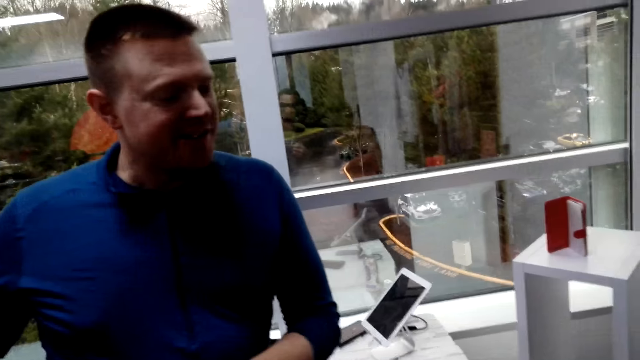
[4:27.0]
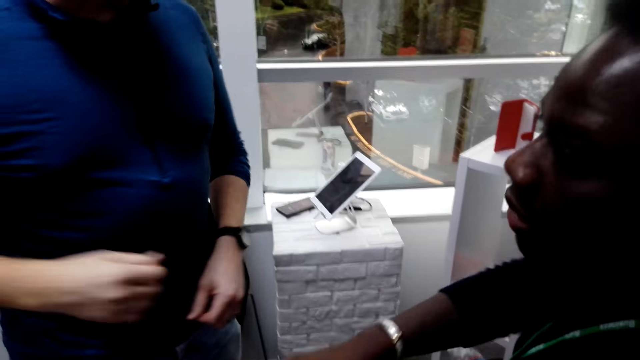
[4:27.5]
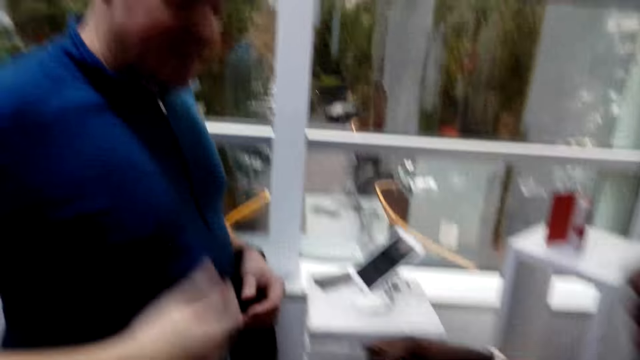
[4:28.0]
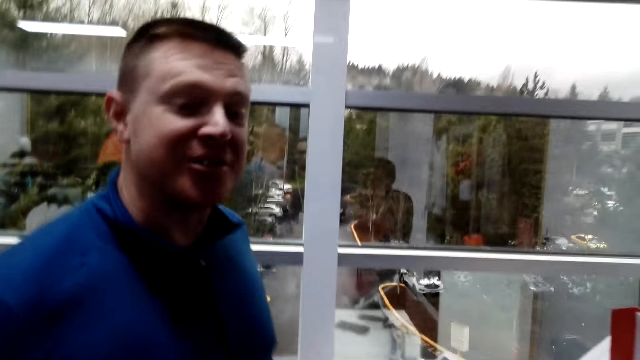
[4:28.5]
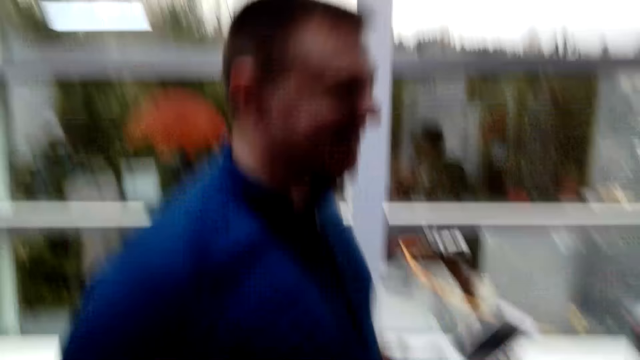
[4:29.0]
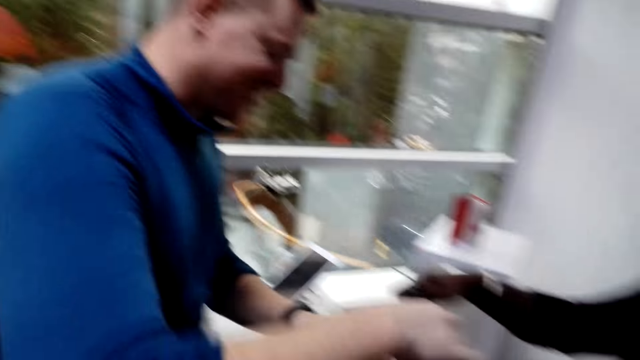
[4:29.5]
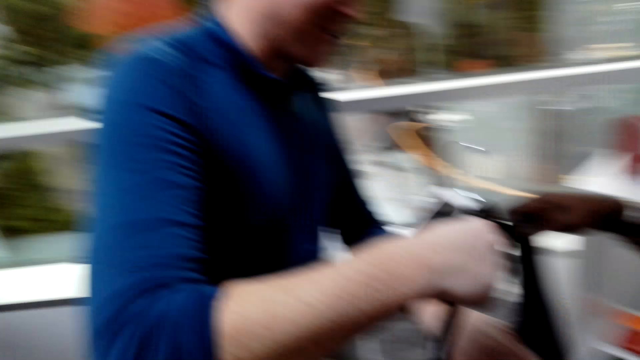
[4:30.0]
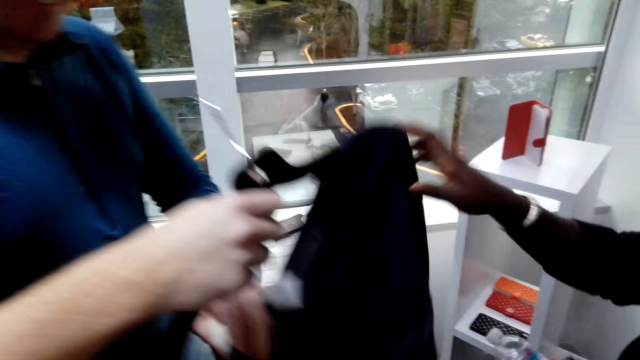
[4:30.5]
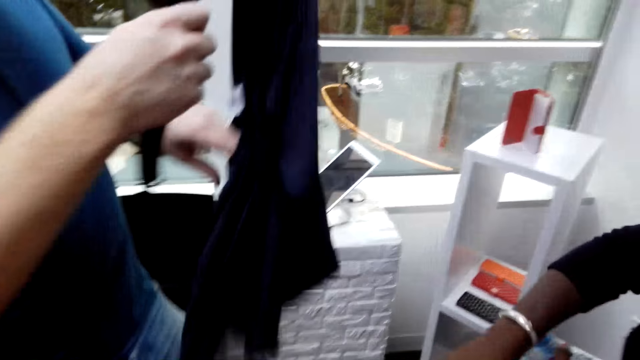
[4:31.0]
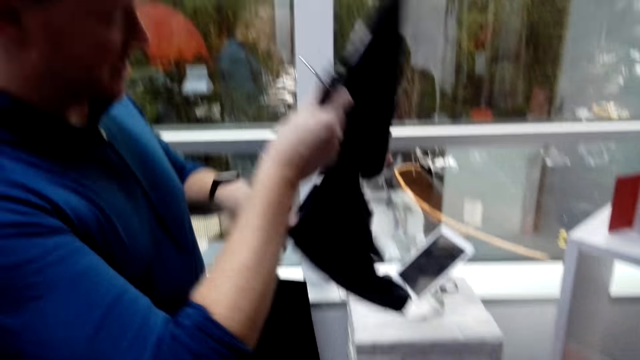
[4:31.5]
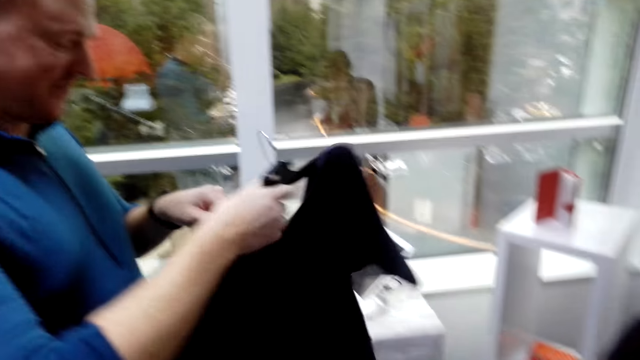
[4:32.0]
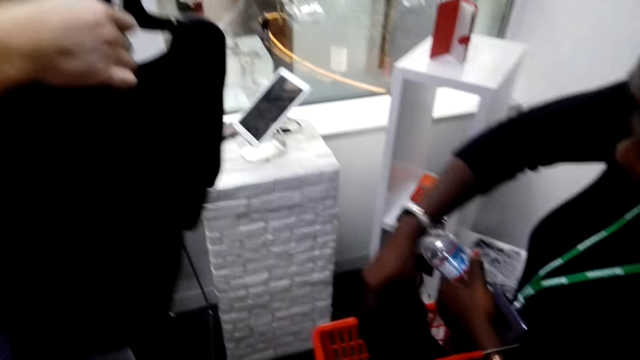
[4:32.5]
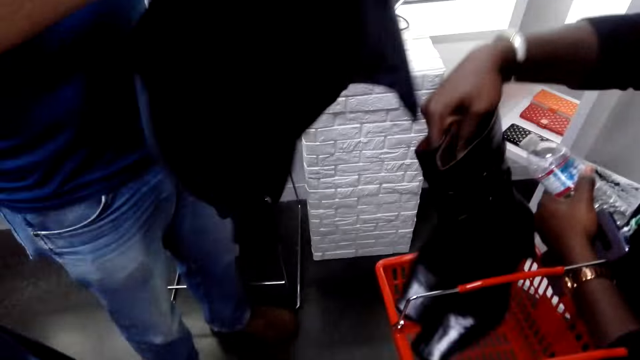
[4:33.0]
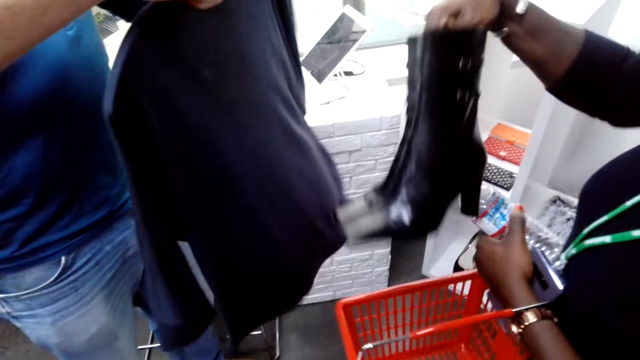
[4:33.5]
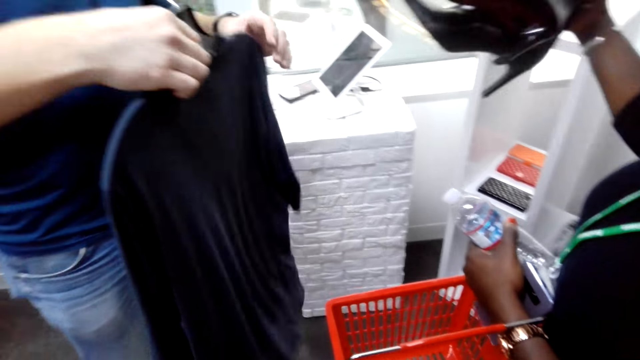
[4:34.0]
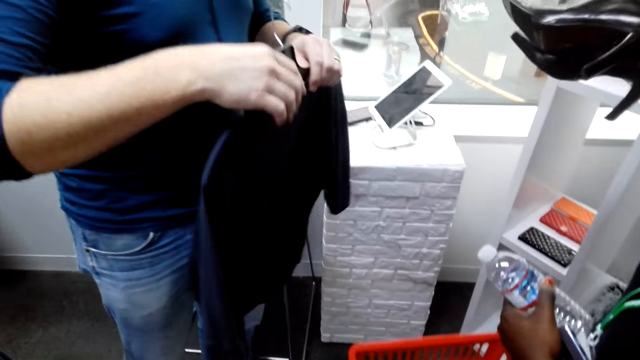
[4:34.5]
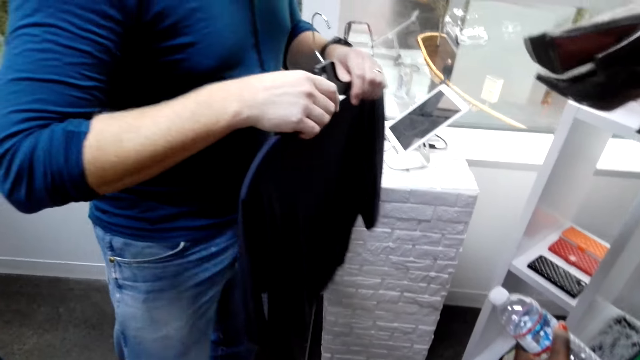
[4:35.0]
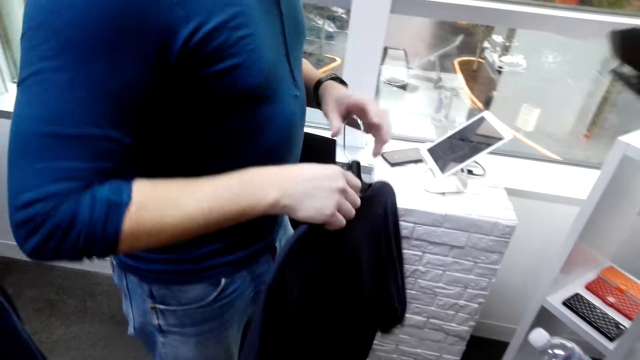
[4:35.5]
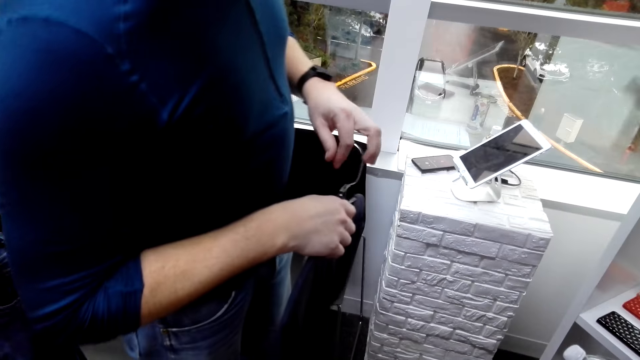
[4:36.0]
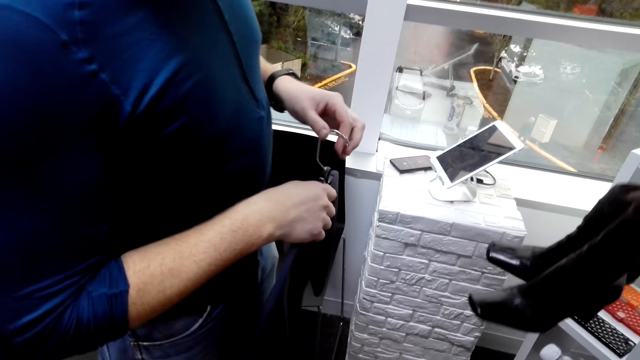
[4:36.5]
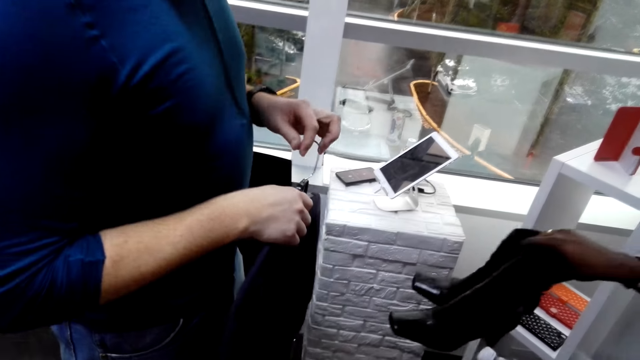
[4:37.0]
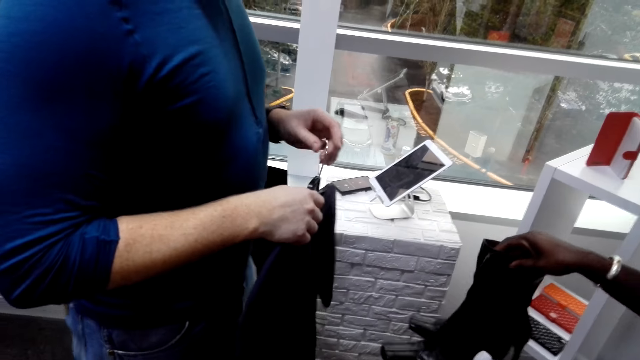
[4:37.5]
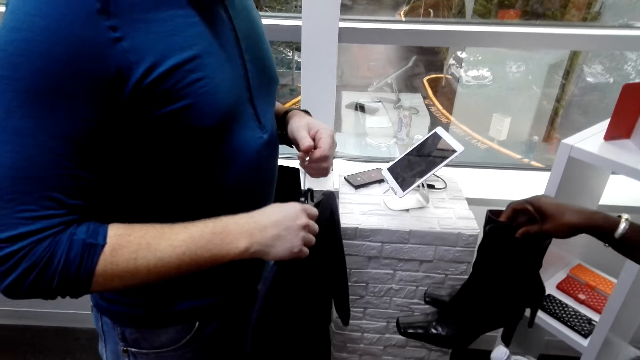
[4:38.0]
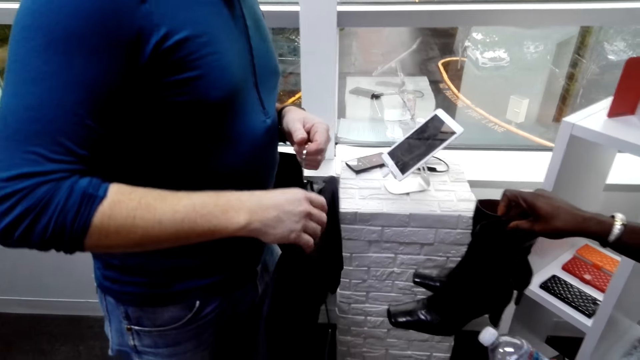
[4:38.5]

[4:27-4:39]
A man swings his hand. Another man talks to the camera wearer. The first man swings his hand again. A third man gives the second man the shopping. The first man lifts a cloth and lowers the cloth.

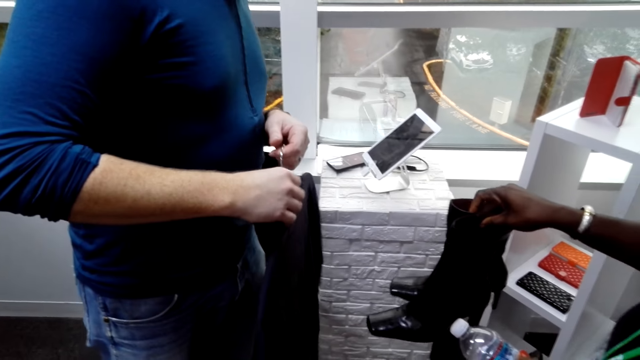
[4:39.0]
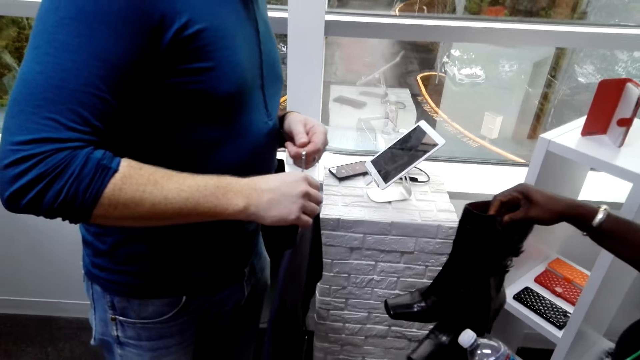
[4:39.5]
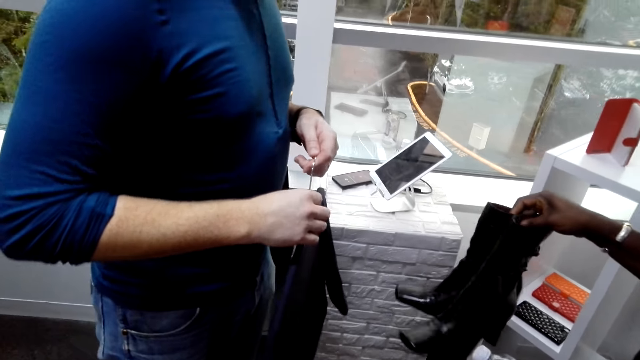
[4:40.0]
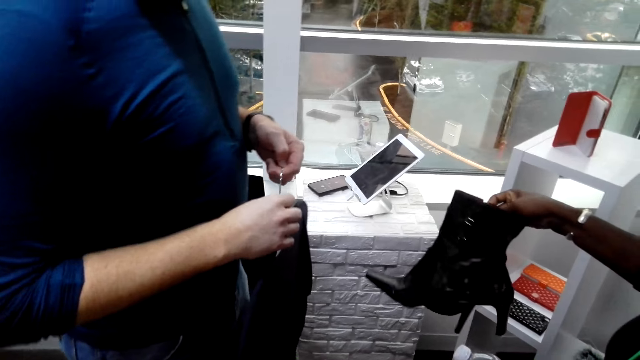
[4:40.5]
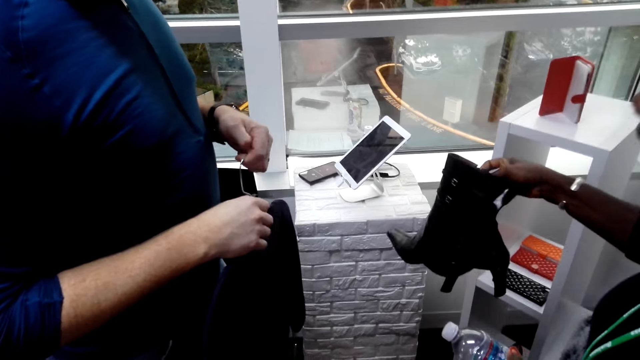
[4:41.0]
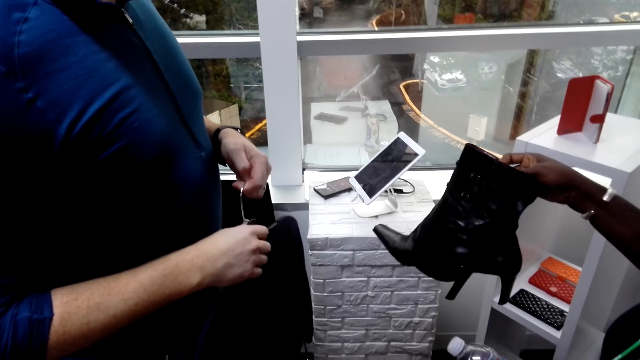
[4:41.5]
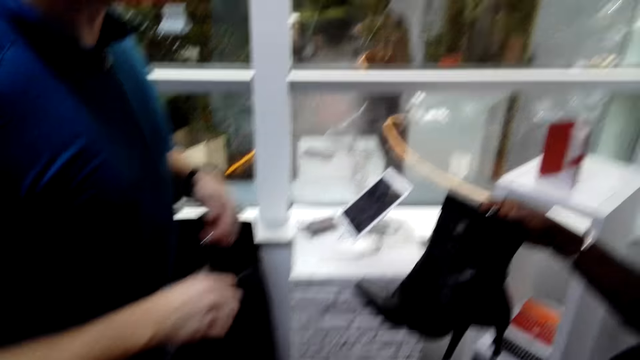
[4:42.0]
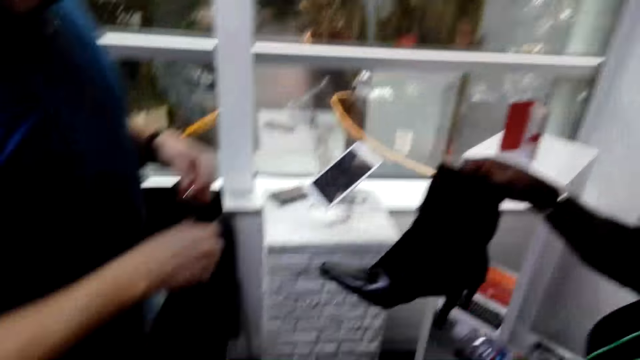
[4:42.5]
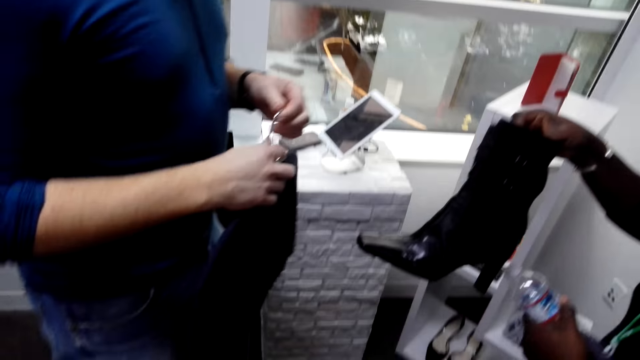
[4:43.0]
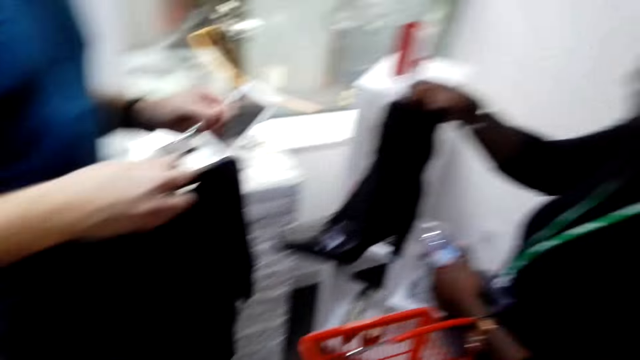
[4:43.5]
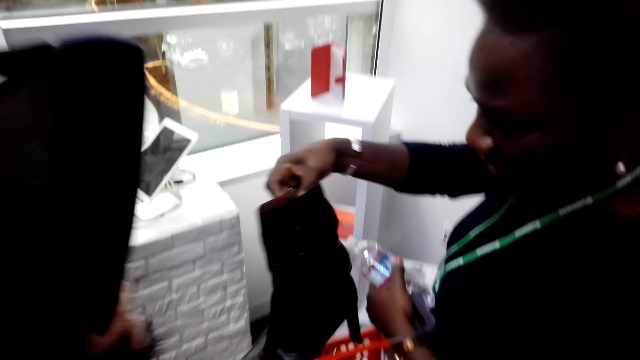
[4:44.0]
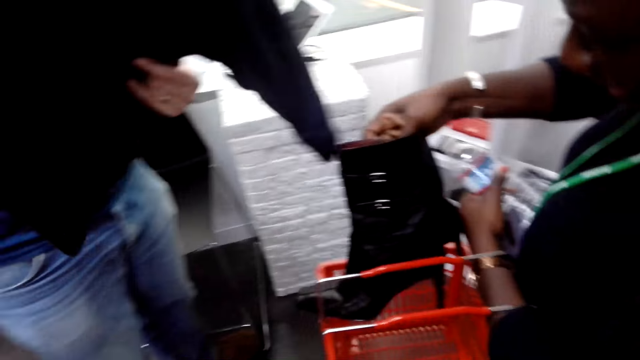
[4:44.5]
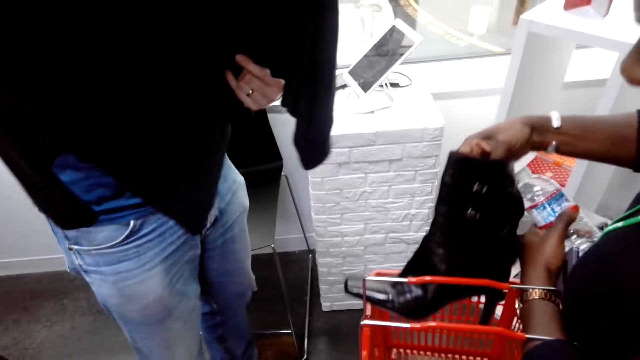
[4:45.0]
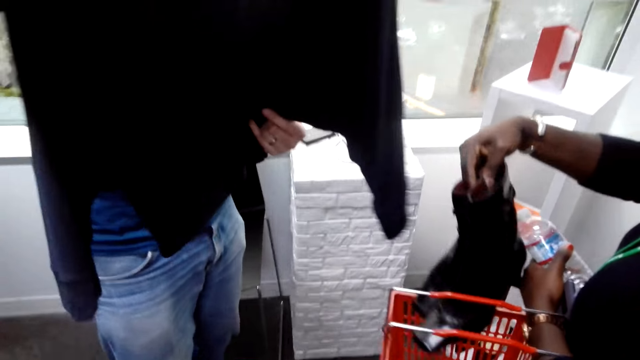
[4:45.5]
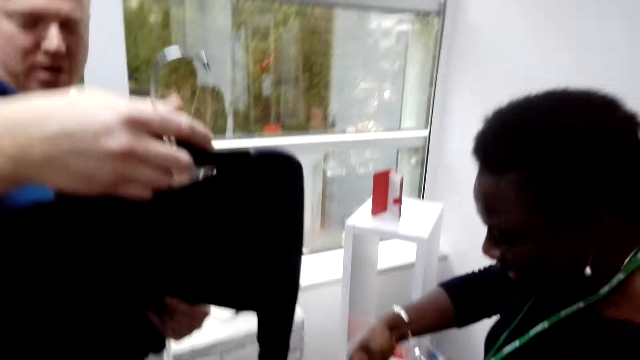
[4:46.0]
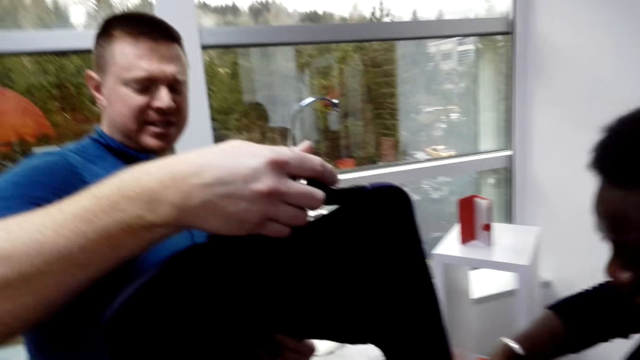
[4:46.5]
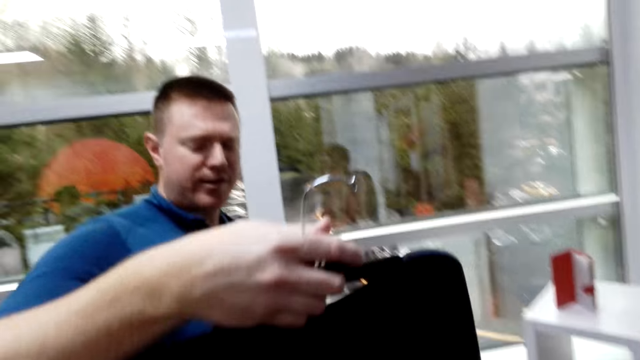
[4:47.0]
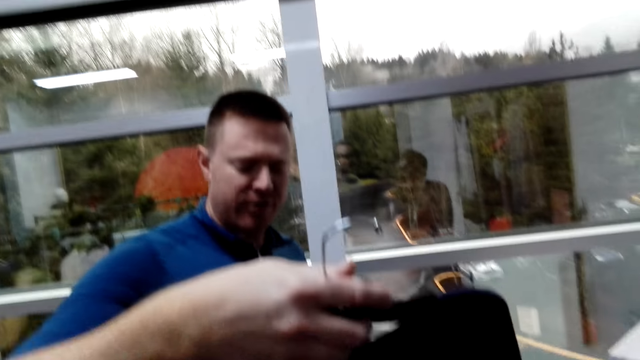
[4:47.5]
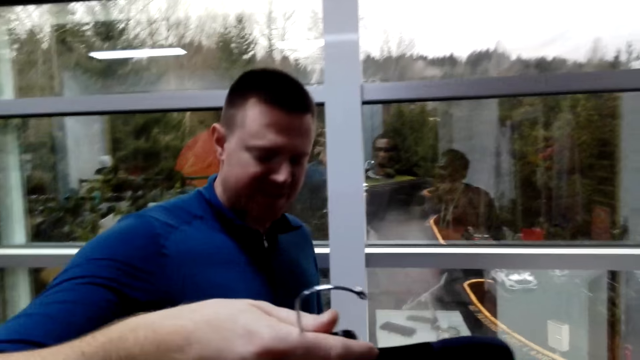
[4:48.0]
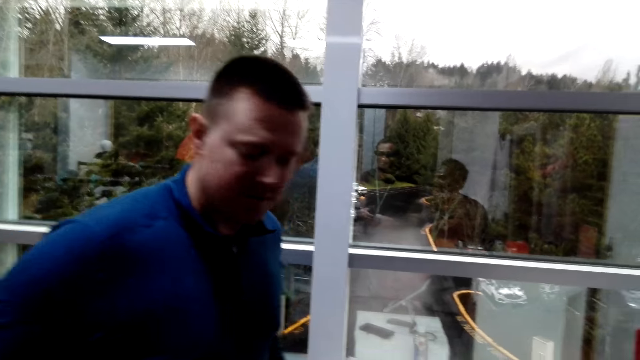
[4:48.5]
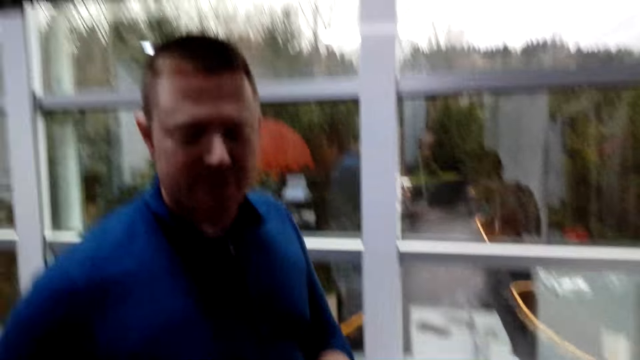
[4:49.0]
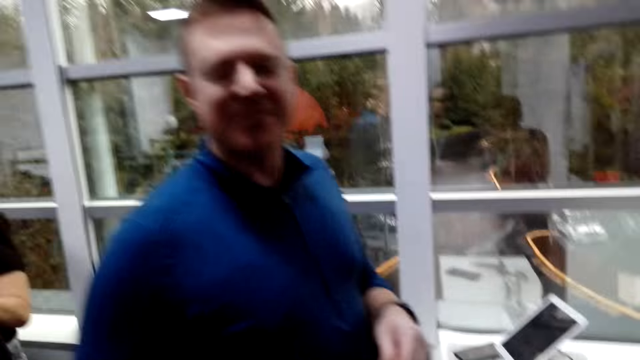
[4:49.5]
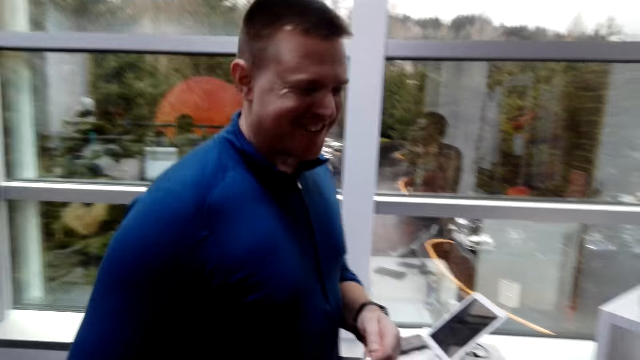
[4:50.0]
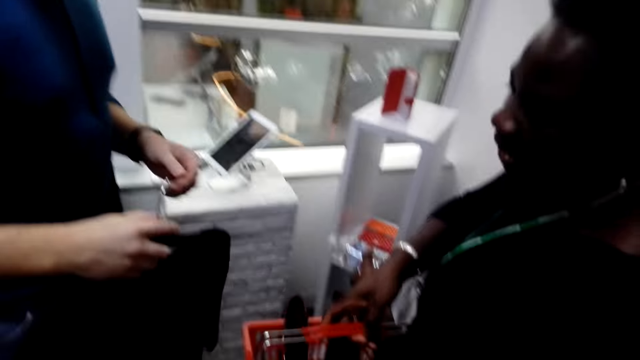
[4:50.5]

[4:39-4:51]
A man talks to another man. The first man talks to the other man again. The first man looks at the cloth. A man talks to a lady. The first man talks to the other man again.
